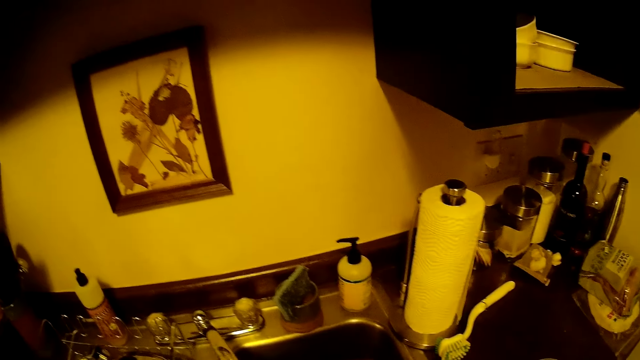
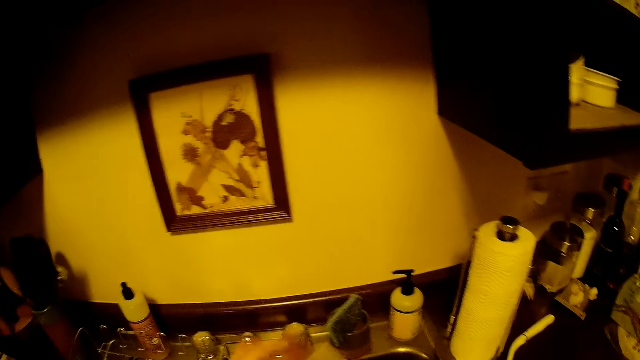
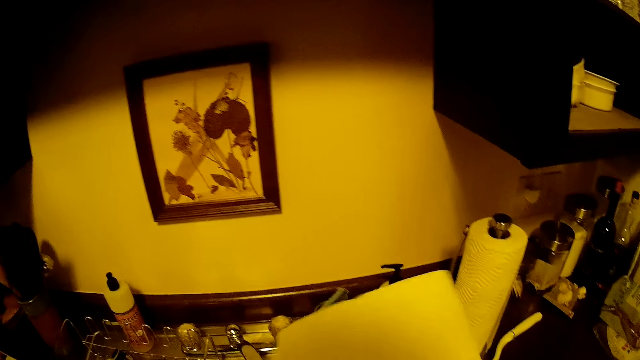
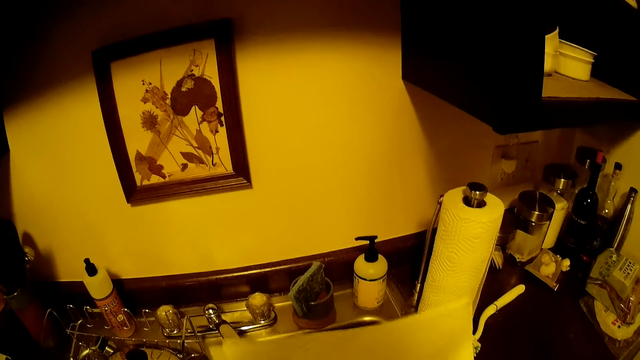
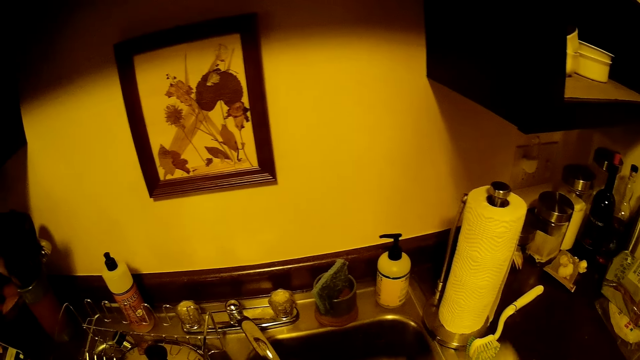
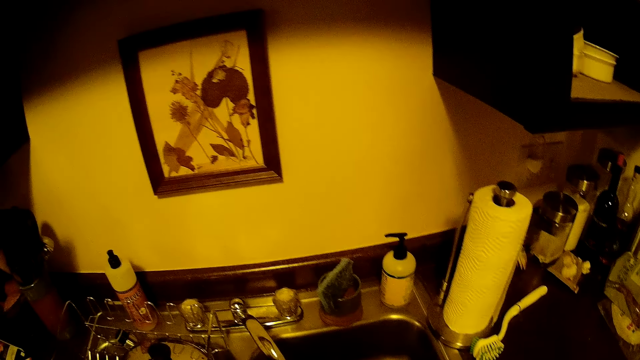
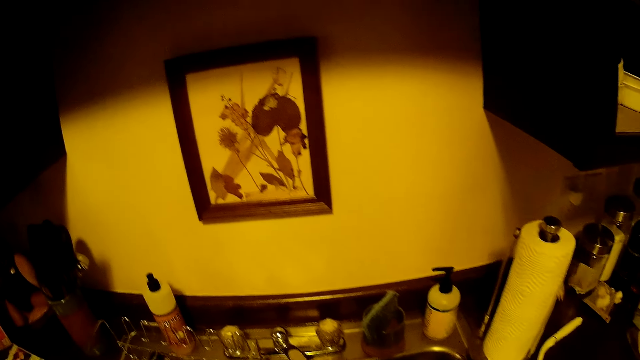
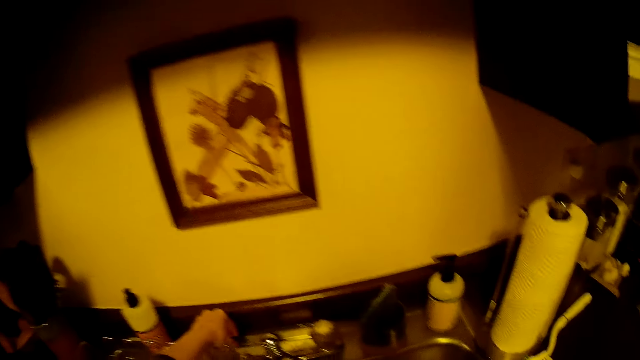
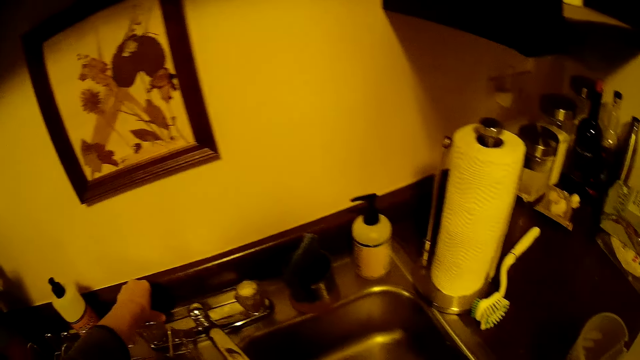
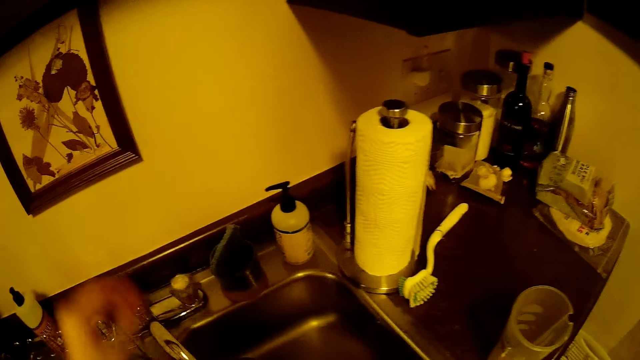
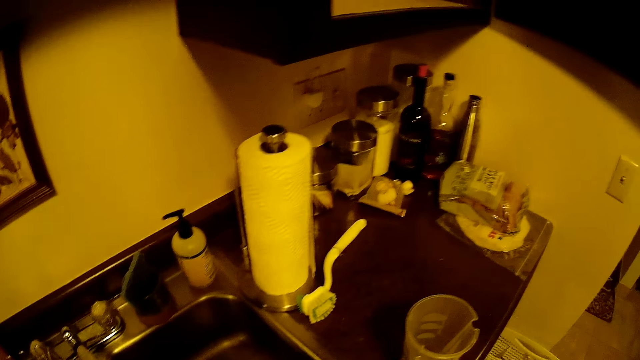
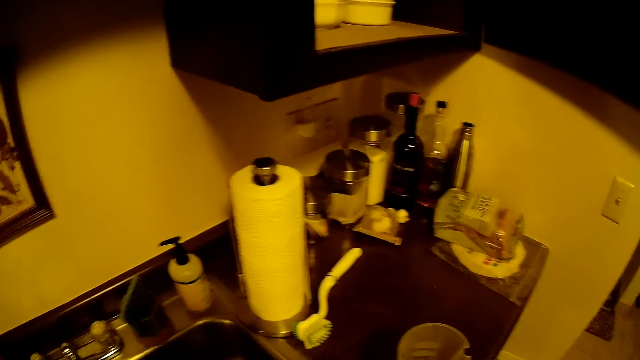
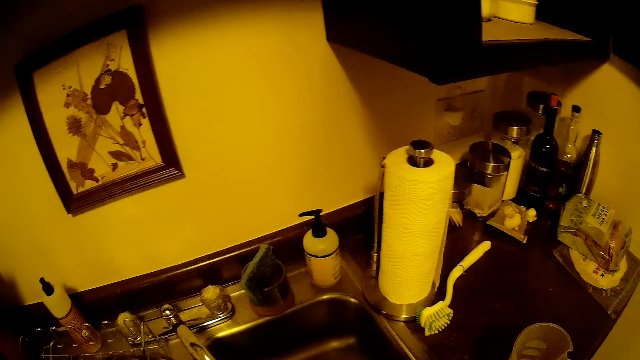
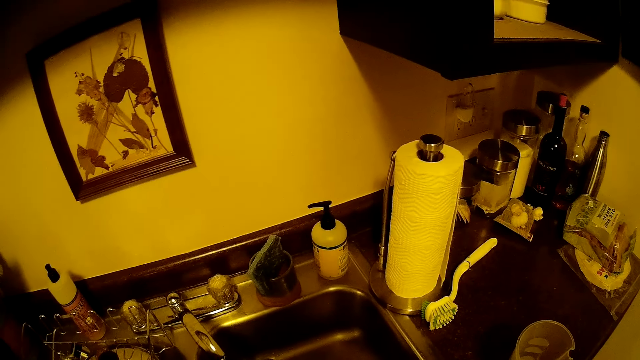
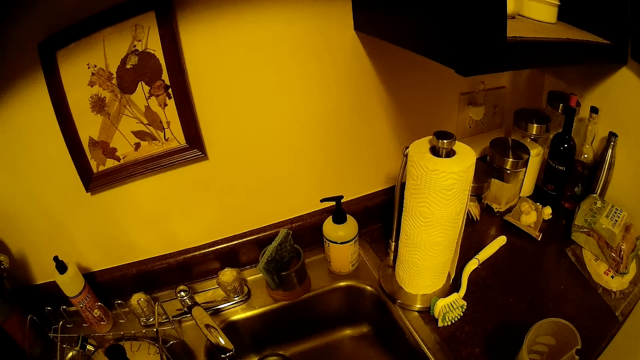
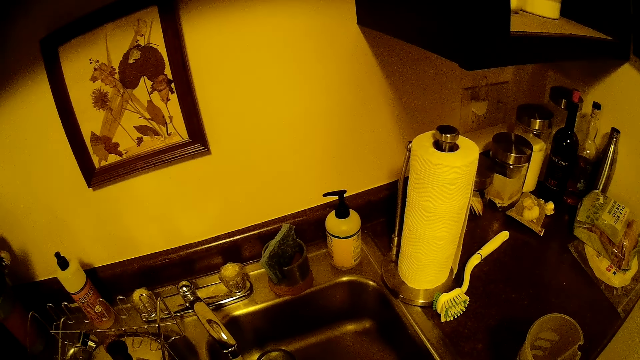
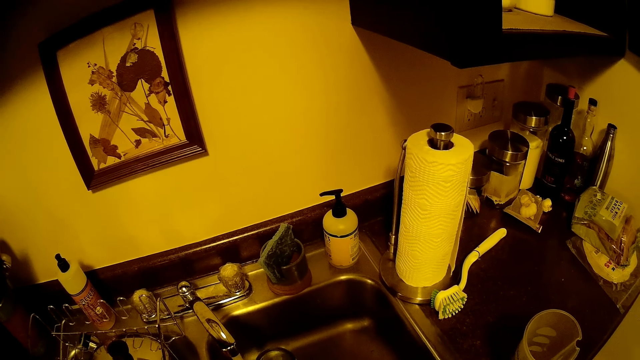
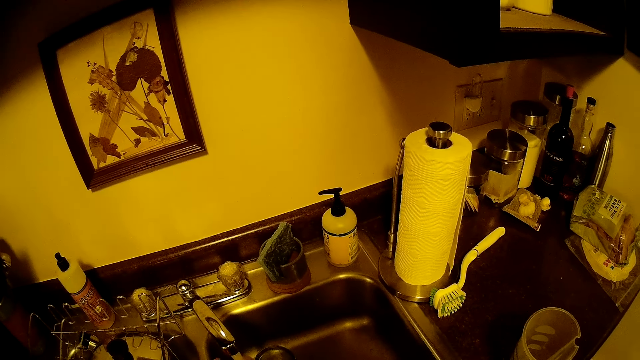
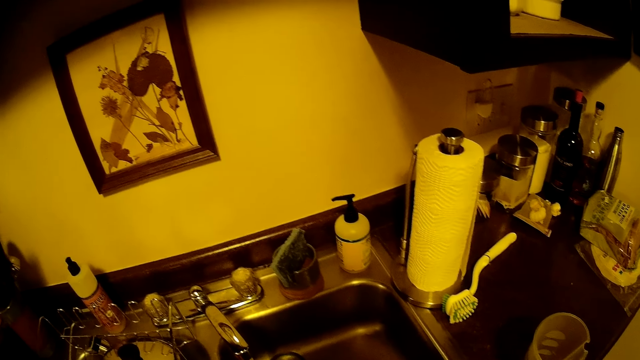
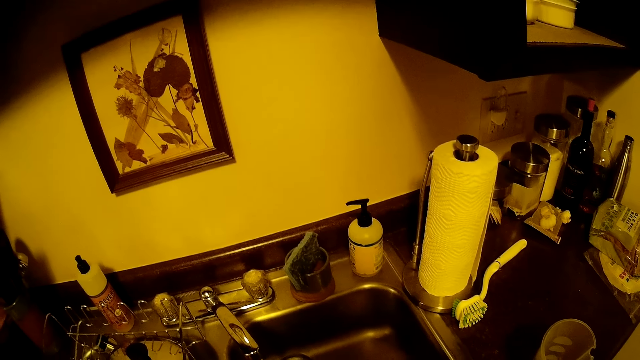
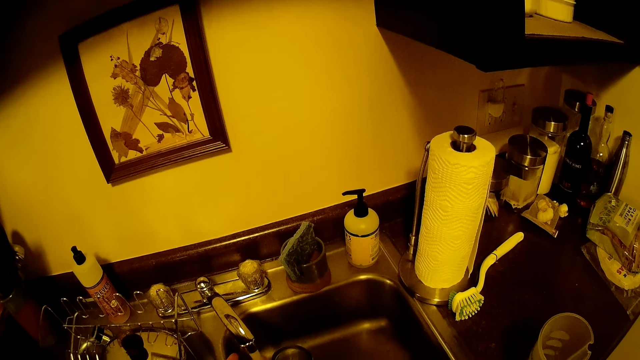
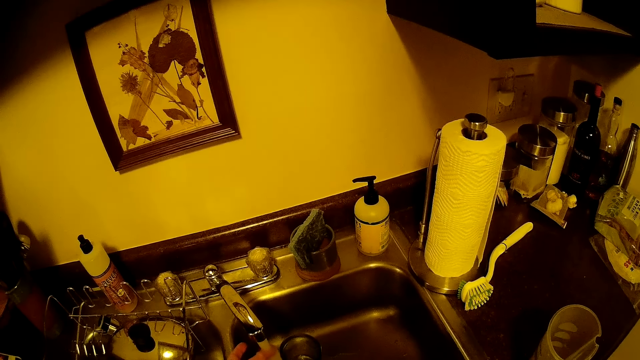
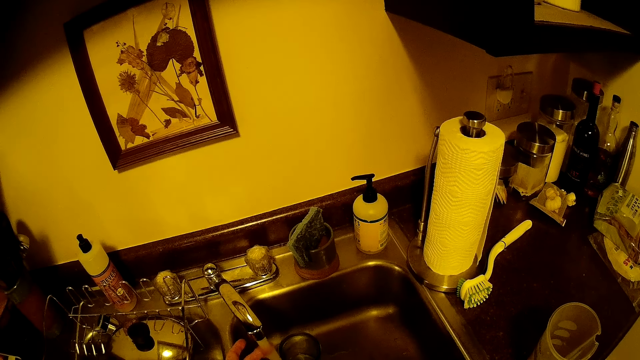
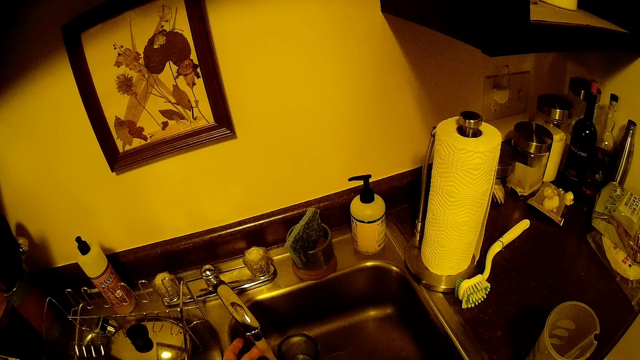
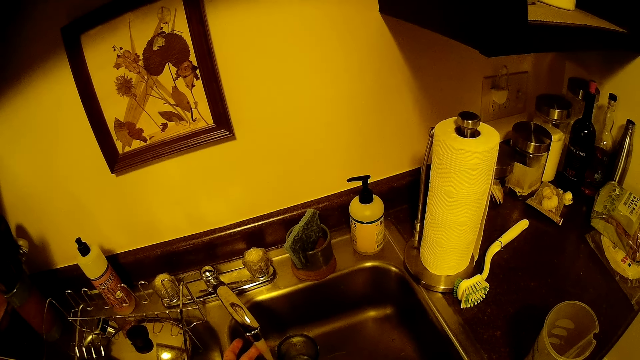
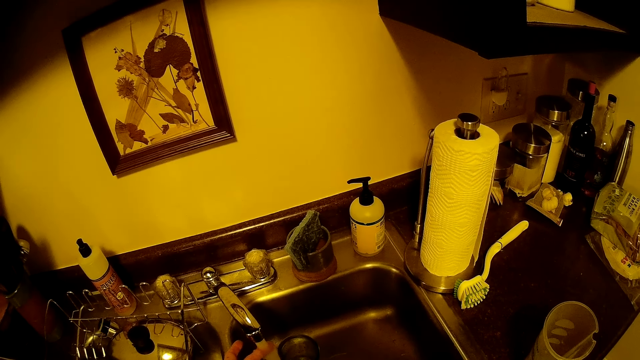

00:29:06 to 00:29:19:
The camera wearer opens the water tap with her left hand. She rinses her left hand under the running tap.

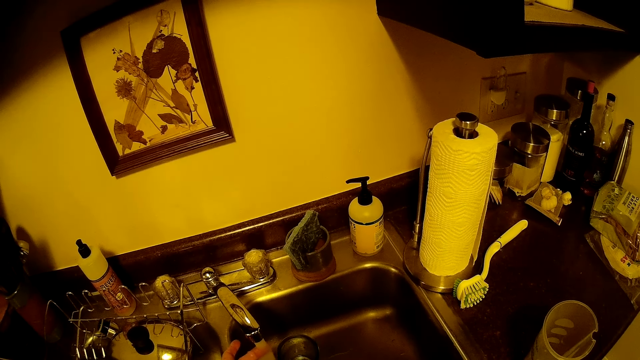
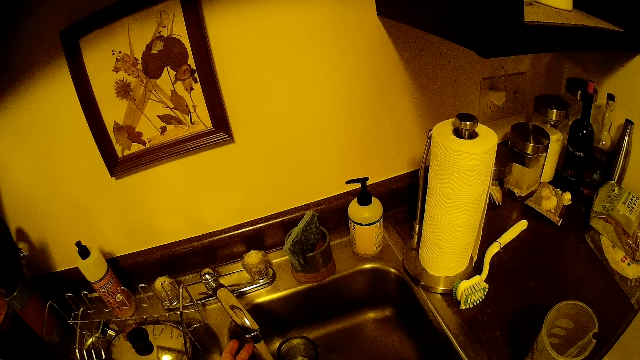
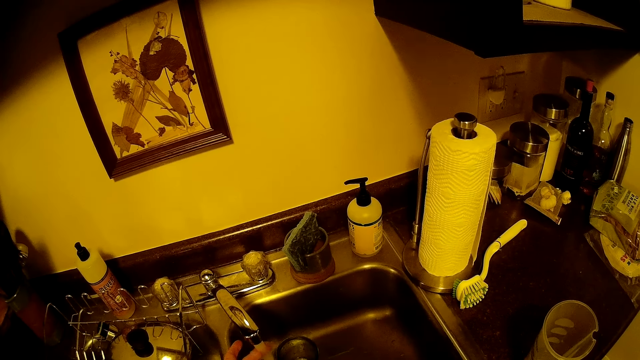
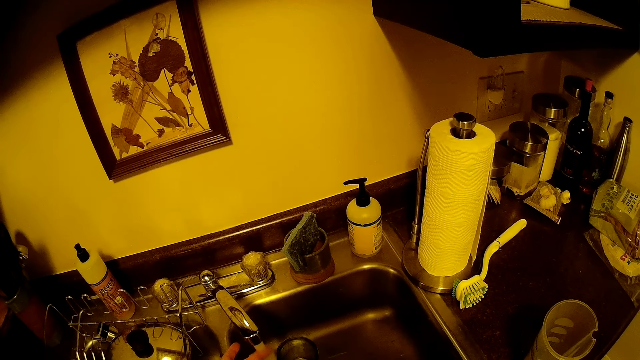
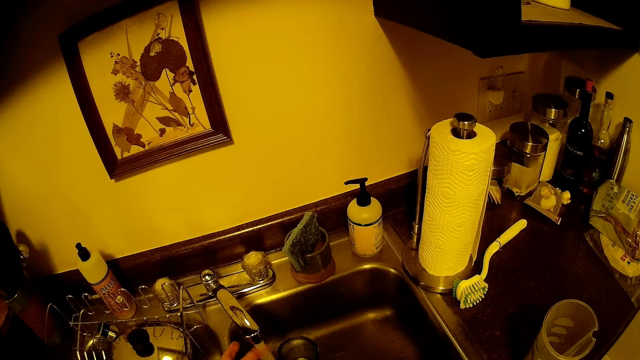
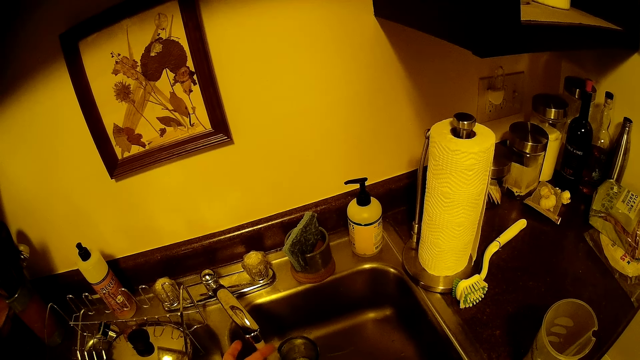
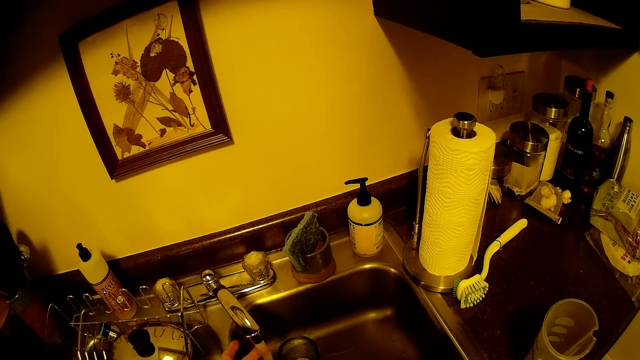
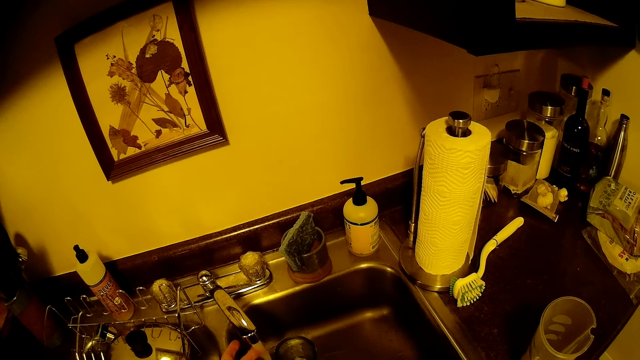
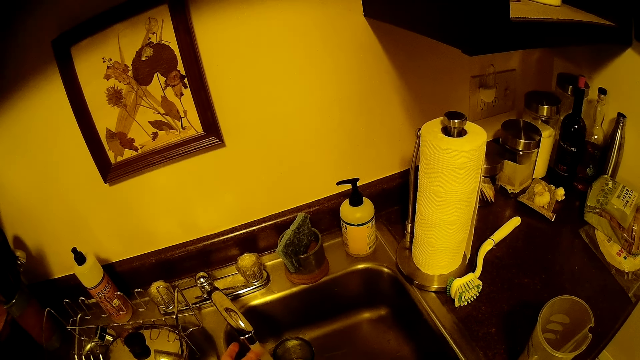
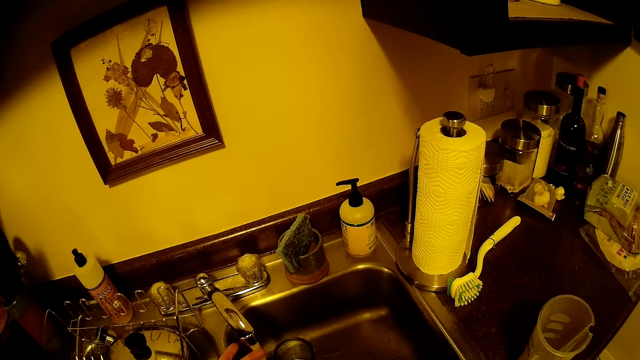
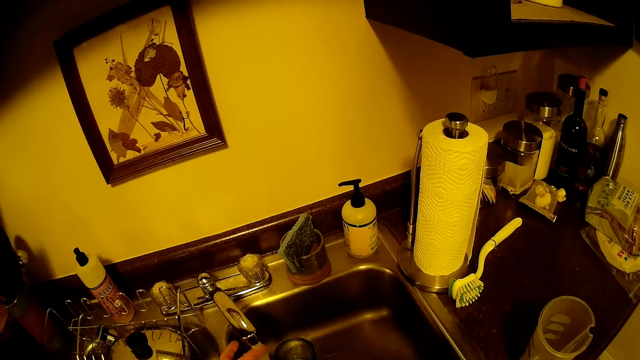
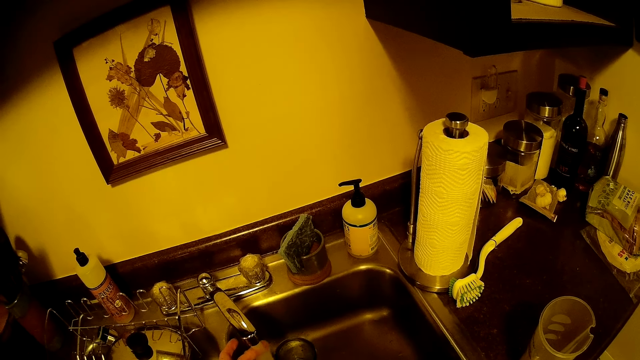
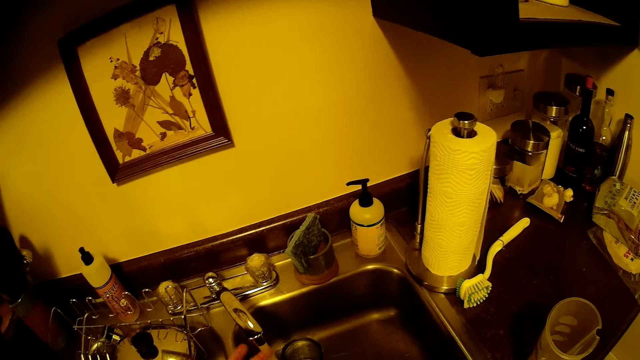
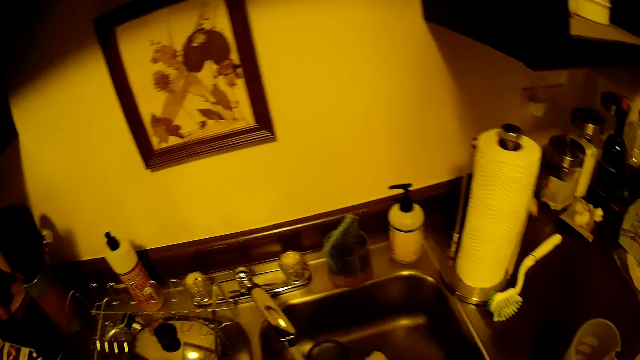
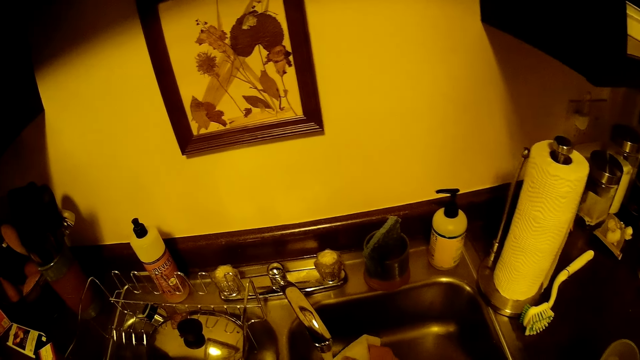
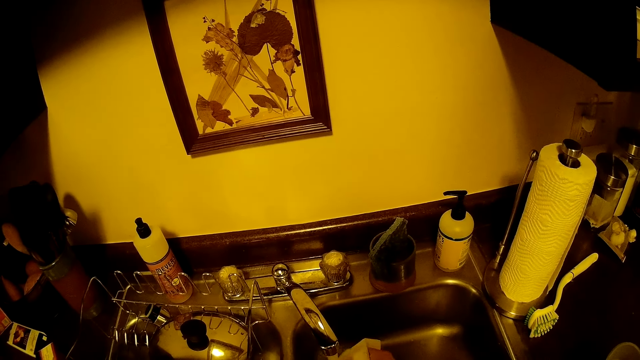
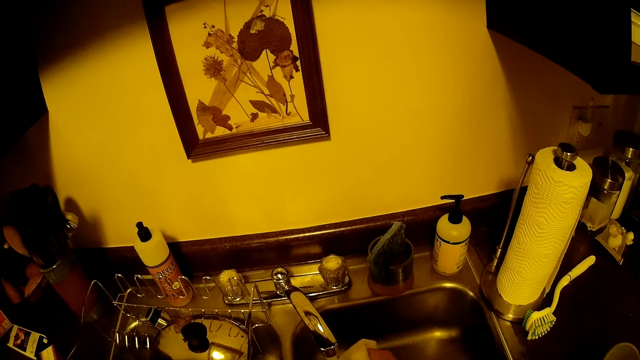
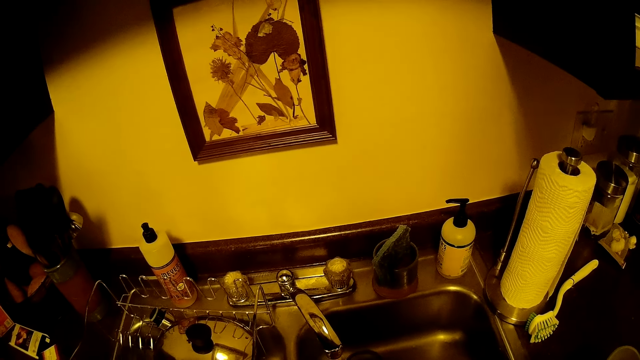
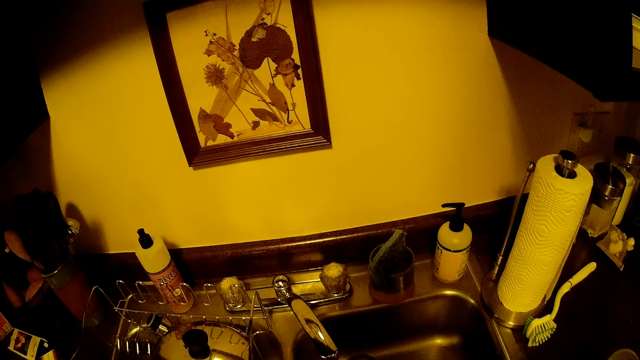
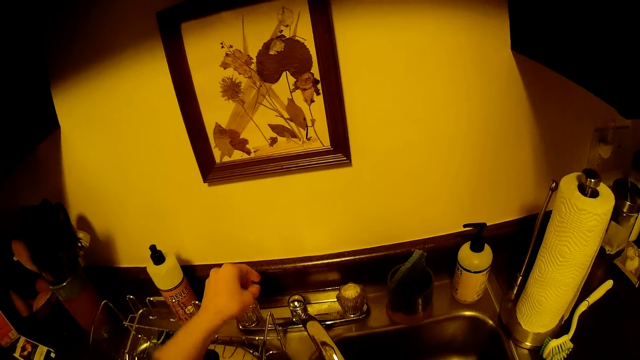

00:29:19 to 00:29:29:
The camera wearer puts the piece of tissue under the running water with her right hand. She closes the tap with her left hand.
